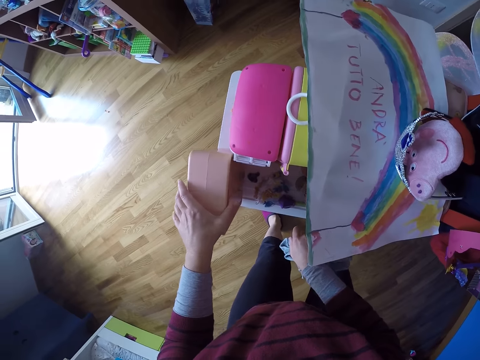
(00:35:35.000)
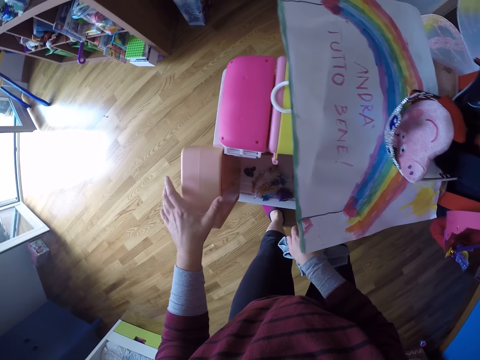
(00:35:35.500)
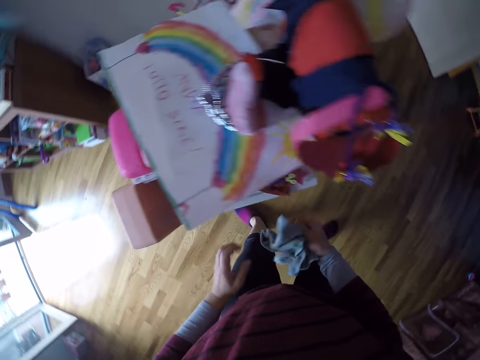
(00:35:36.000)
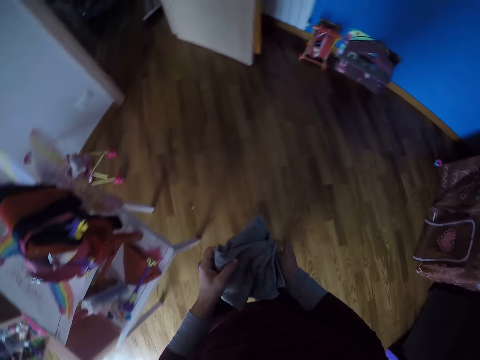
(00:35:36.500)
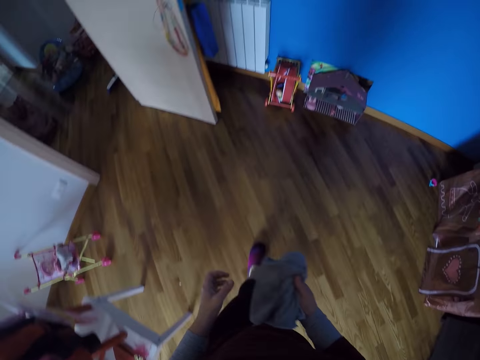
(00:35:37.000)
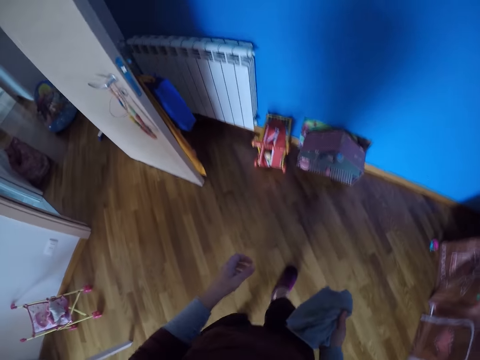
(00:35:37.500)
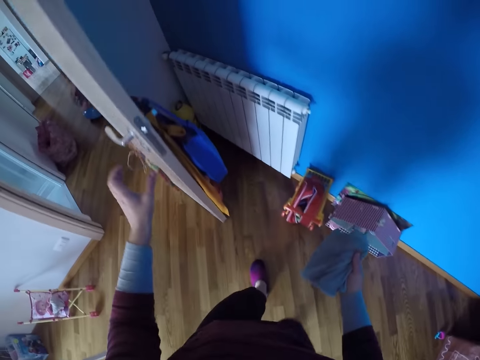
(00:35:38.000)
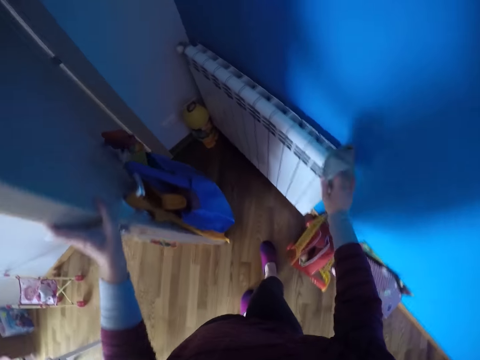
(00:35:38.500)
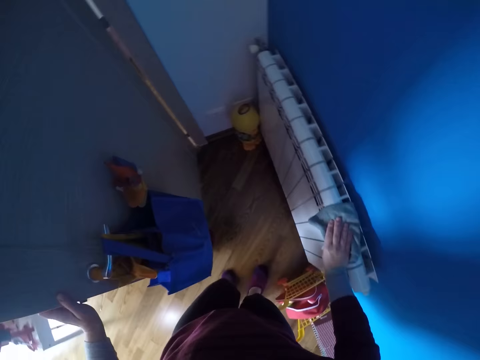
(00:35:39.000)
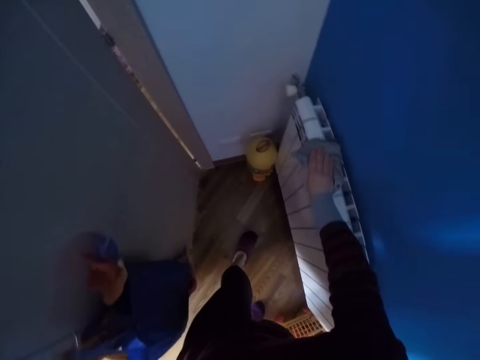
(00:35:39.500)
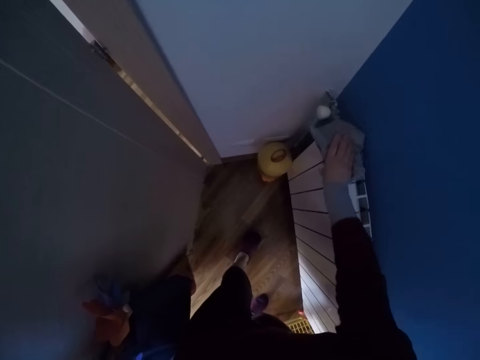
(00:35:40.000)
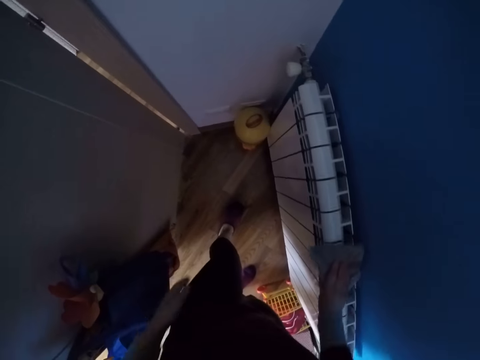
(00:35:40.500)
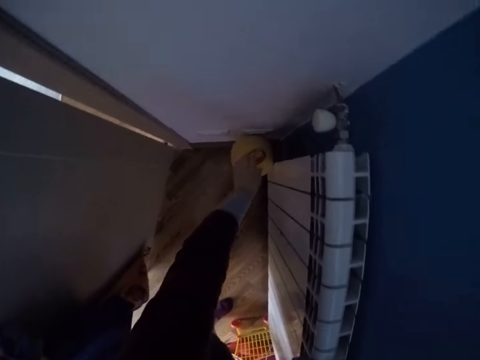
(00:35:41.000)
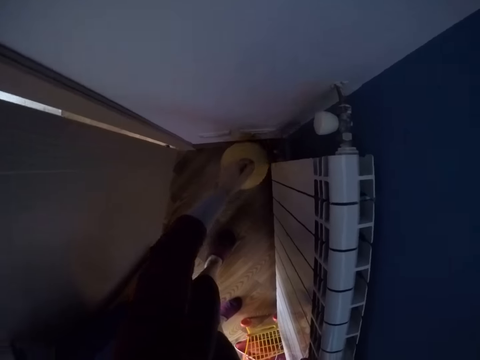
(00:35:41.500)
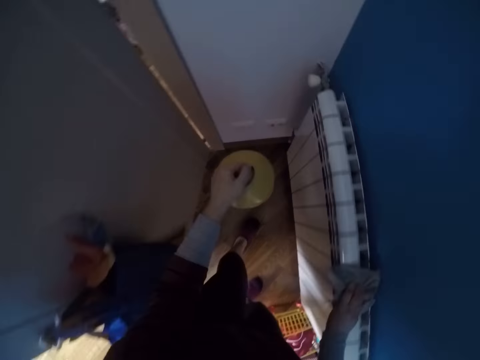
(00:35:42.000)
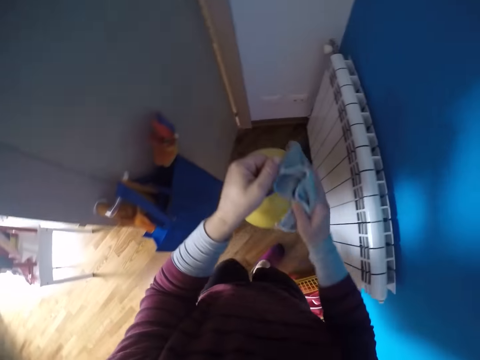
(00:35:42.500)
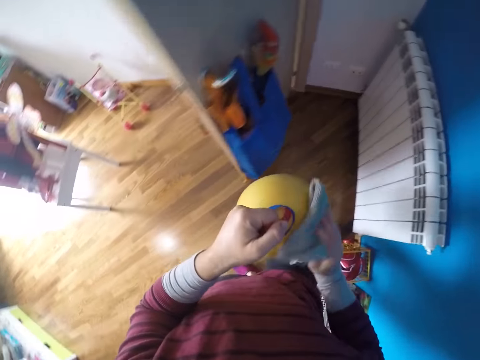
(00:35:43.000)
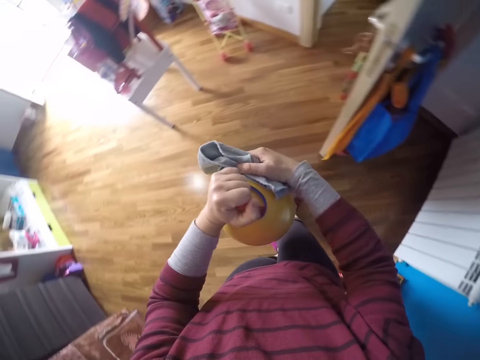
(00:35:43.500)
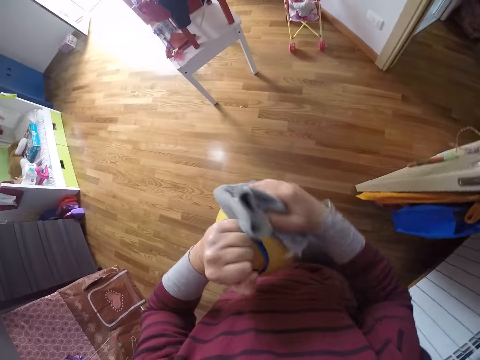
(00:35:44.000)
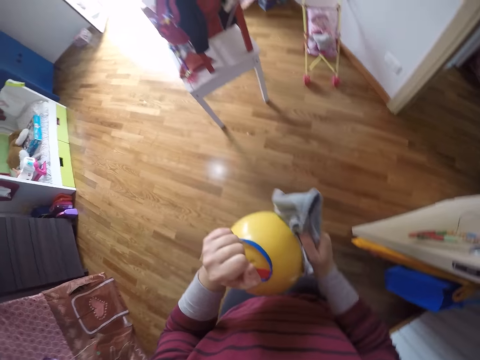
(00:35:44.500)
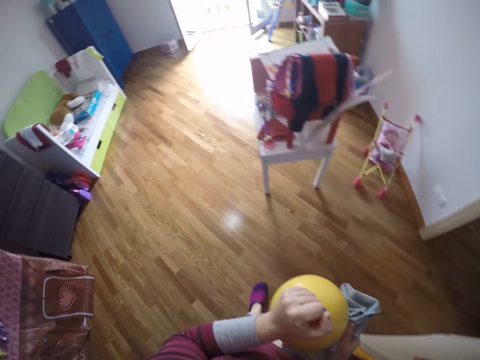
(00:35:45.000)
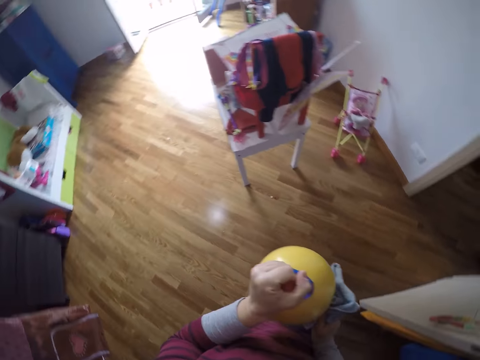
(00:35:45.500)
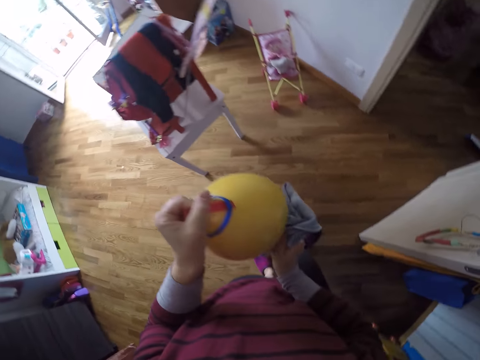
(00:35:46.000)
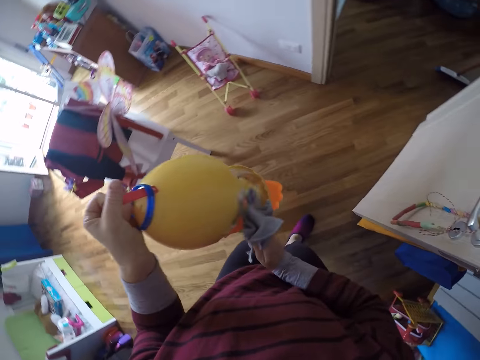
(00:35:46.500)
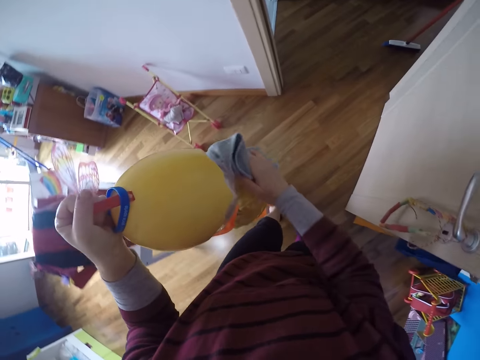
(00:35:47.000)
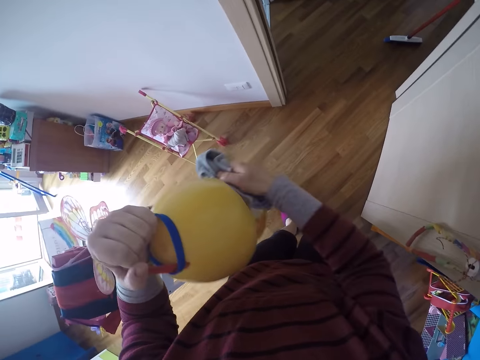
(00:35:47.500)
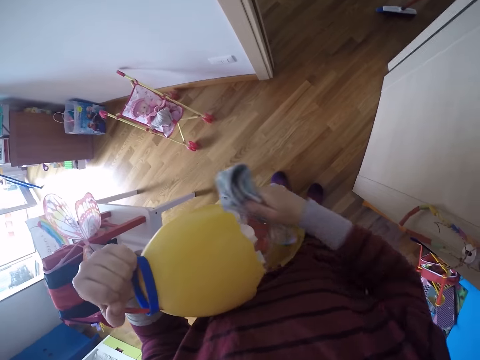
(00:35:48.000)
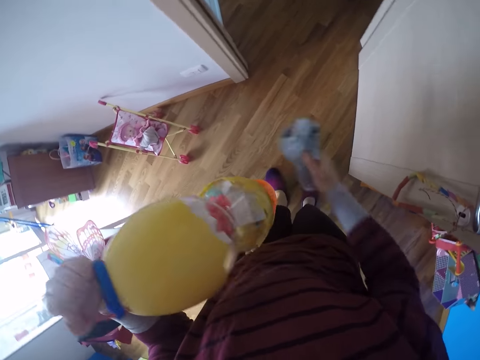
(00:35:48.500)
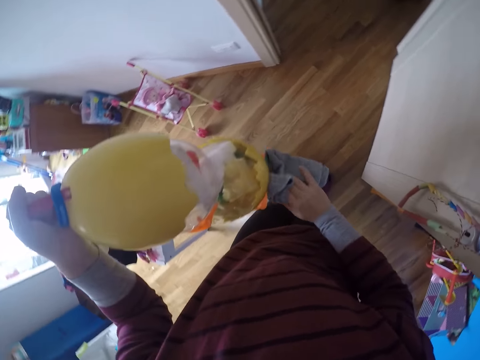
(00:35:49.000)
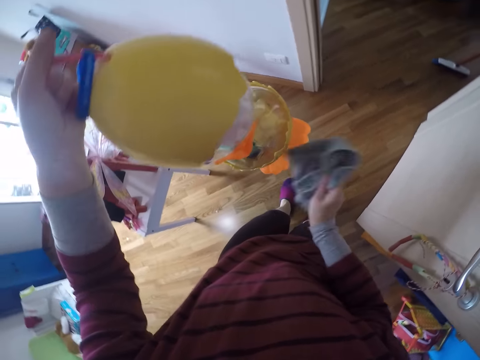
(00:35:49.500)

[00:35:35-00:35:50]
The camera wearer turns around. She walks around, holds the door. She cleans a heat exchanger with the towel or cloth in her right hand. She picks up a doll lamp or egg décor from the floor with her left hand. She moves backwards. She cleans the doll lamp with the towel in her right hand. She moves forward. She wipes the egg décor with the cloth.

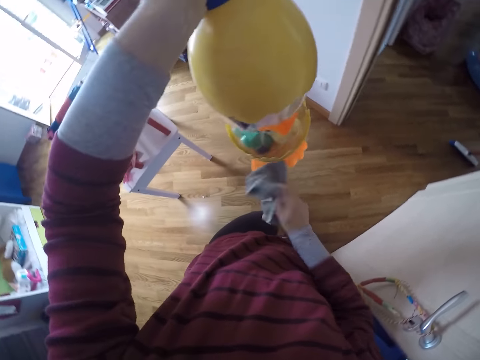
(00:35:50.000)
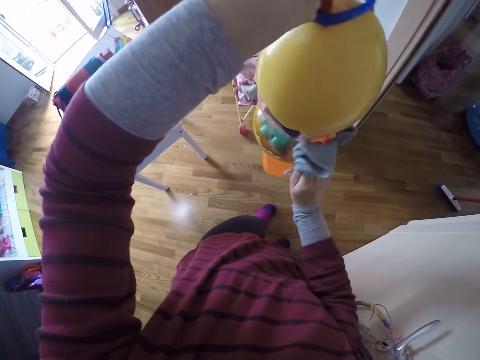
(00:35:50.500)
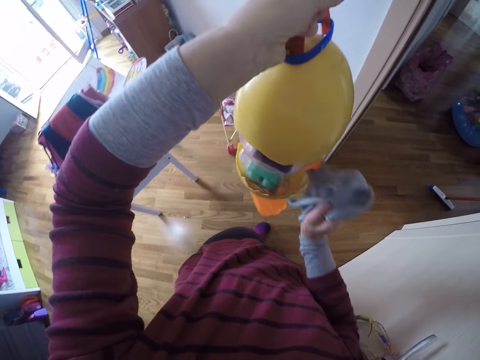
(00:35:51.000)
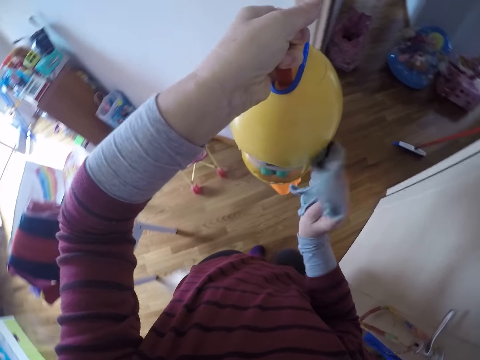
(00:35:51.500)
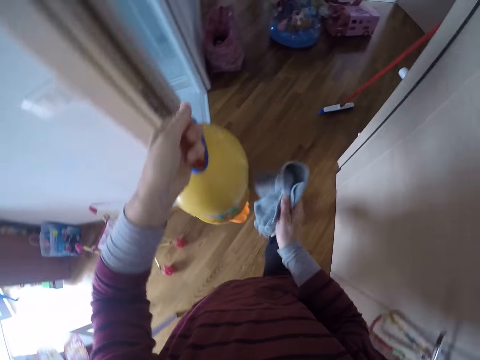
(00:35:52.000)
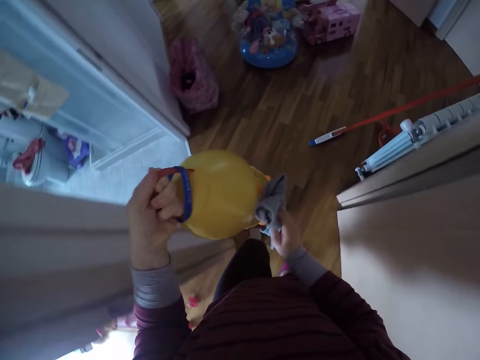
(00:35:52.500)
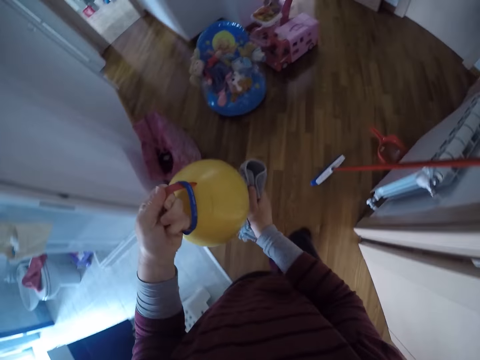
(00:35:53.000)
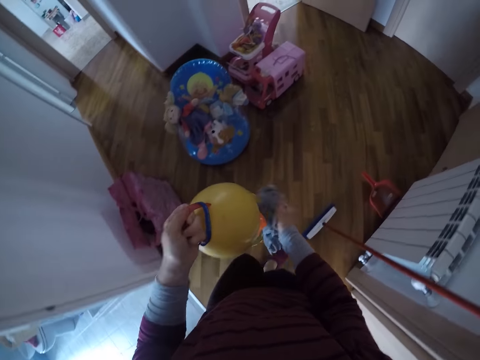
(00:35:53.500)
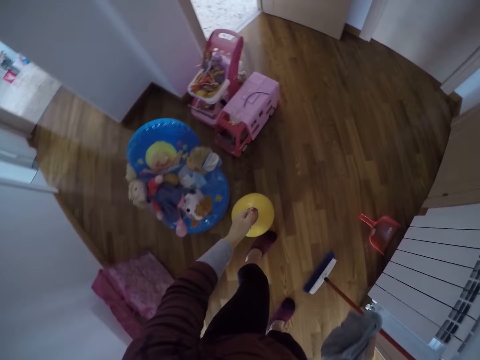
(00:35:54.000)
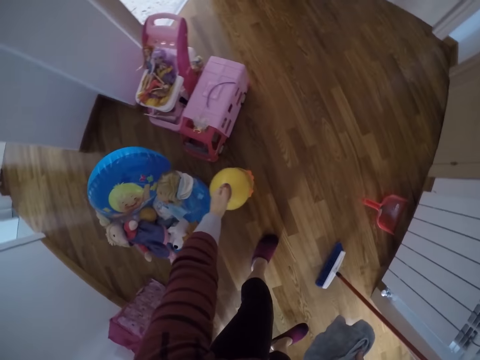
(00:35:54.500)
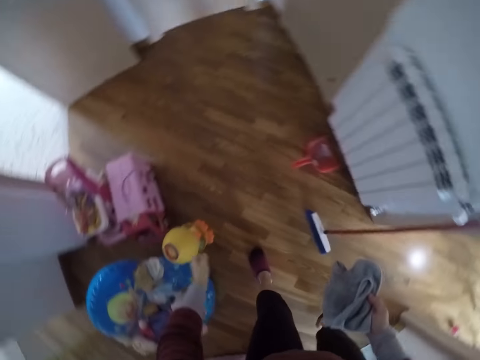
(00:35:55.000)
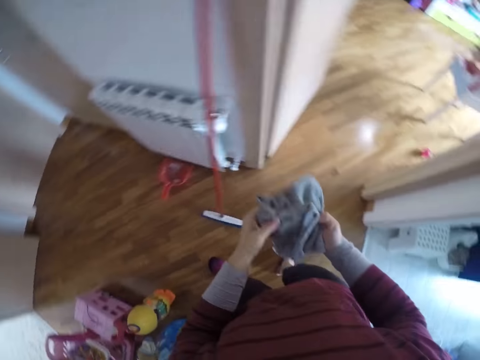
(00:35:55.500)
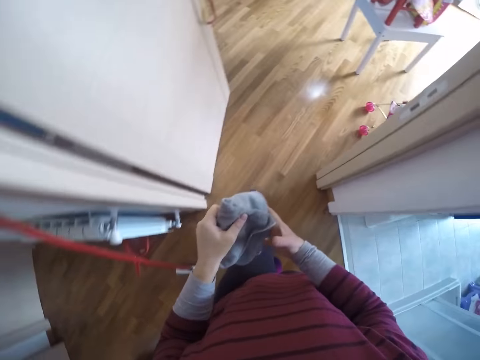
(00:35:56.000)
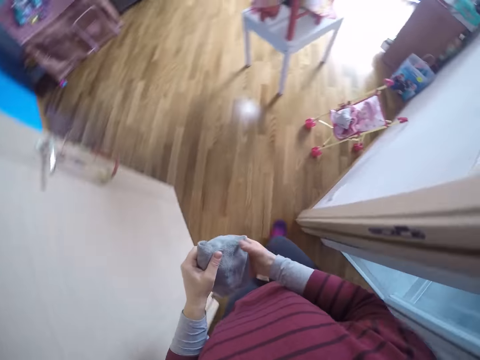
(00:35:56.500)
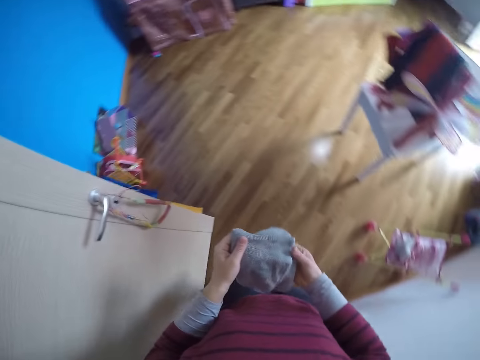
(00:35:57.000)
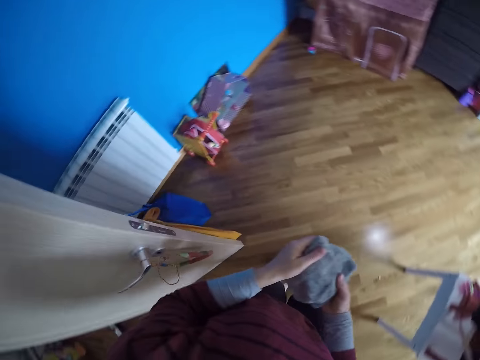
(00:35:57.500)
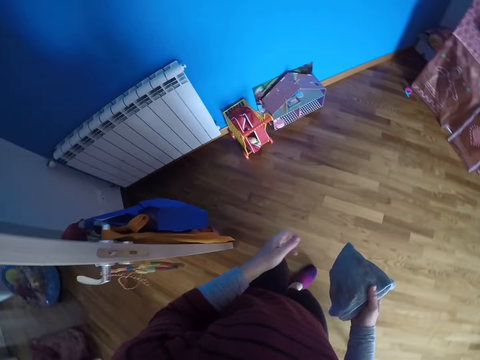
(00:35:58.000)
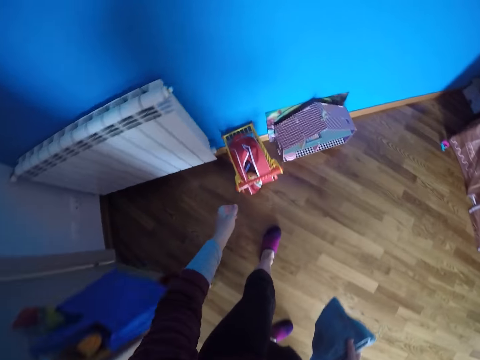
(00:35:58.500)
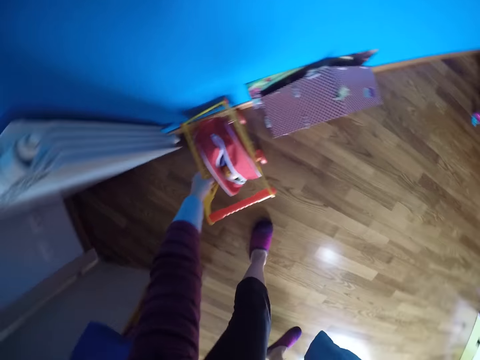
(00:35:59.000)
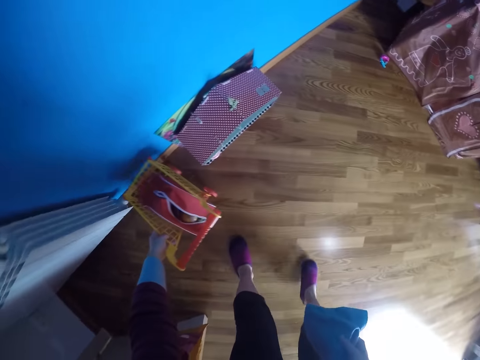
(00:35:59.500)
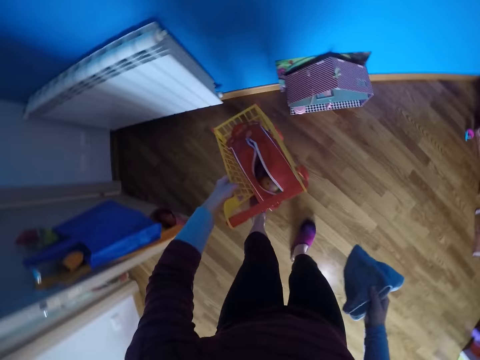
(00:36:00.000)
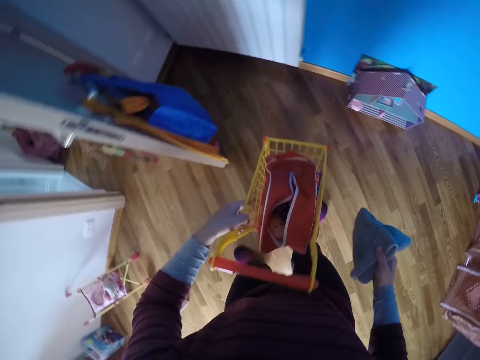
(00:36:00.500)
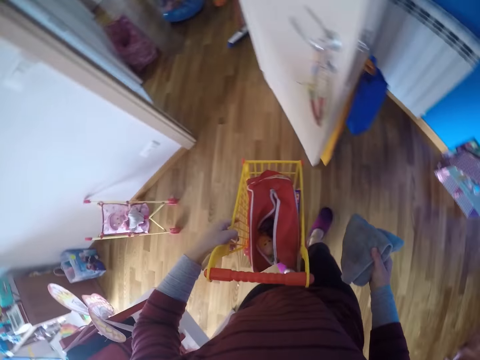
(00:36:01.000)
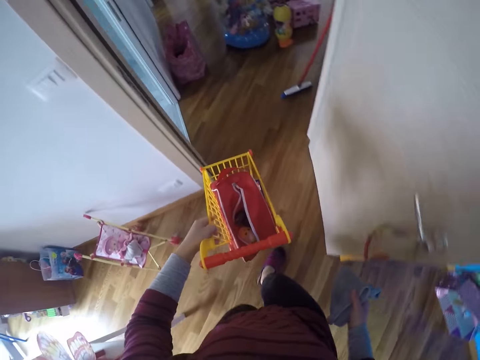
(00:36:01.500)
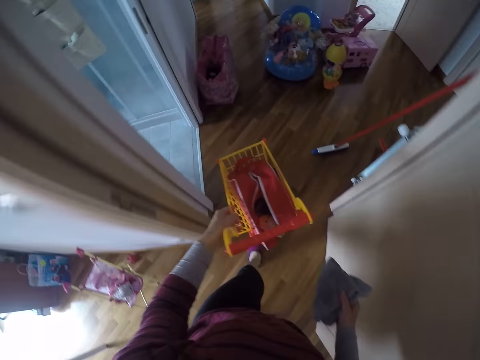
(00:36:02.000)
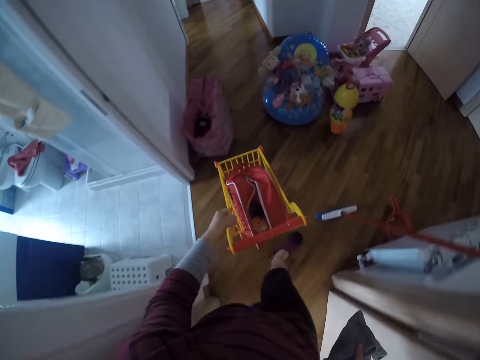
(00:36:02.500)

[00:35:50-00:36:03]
The camera wearer walks out of the room with the doll lamp in both hands. She puts the doll lamp on the floor of the hallway with her left hand. She turns around, walks back into the room. She picks up a toy shopping cart from the floor with her left hand. She walks out of the room with the toy shopping cart in her left hand.
